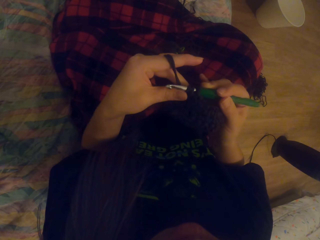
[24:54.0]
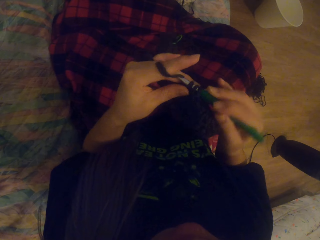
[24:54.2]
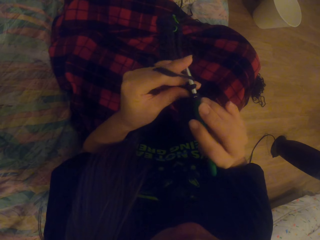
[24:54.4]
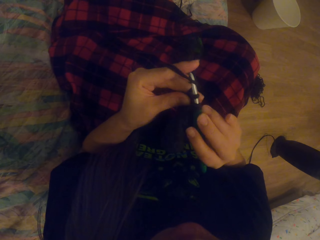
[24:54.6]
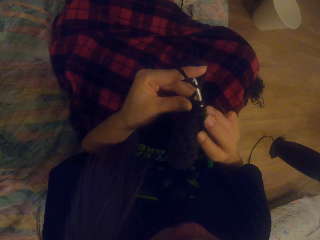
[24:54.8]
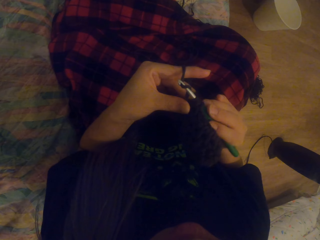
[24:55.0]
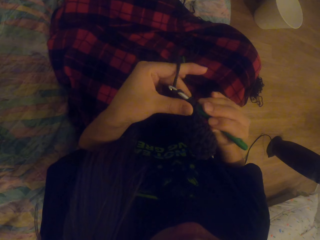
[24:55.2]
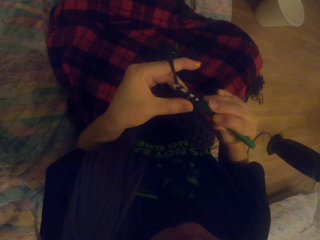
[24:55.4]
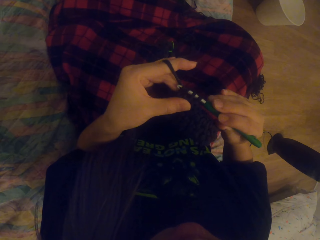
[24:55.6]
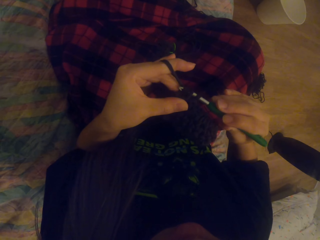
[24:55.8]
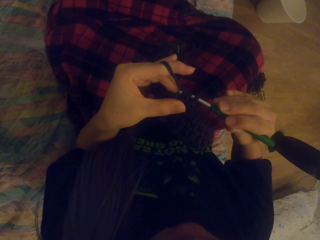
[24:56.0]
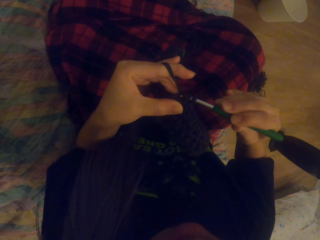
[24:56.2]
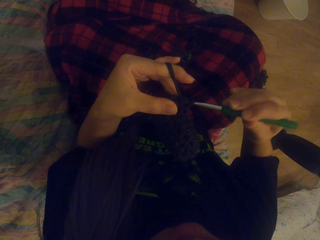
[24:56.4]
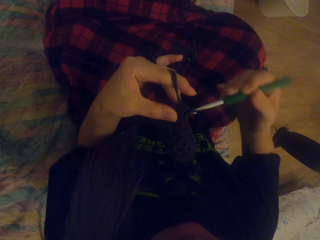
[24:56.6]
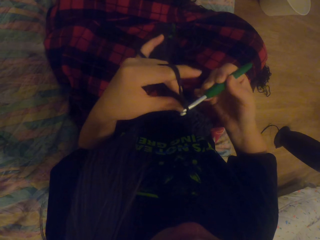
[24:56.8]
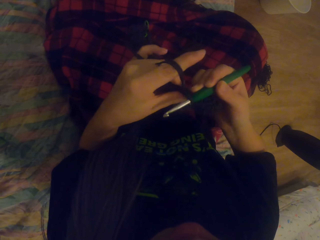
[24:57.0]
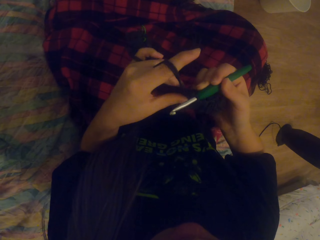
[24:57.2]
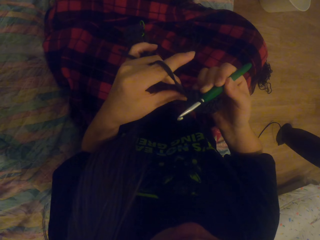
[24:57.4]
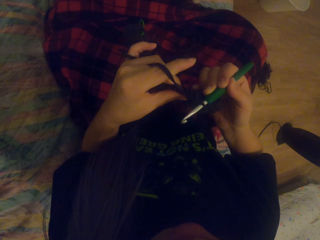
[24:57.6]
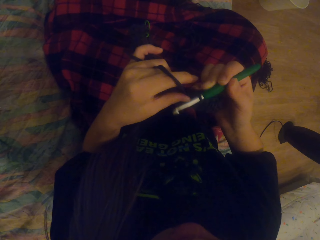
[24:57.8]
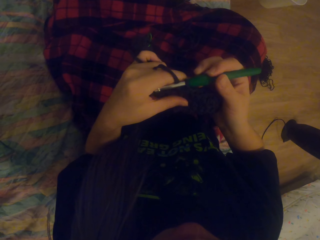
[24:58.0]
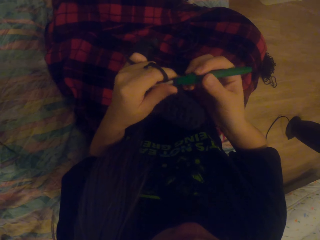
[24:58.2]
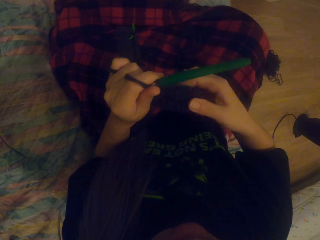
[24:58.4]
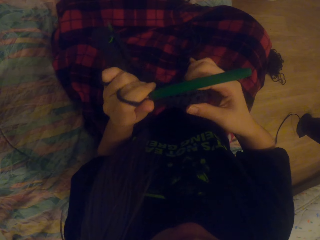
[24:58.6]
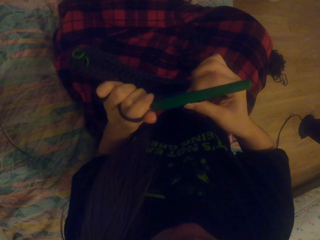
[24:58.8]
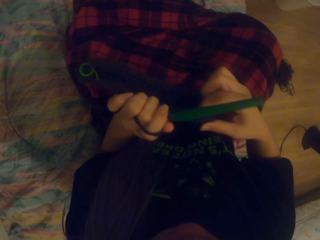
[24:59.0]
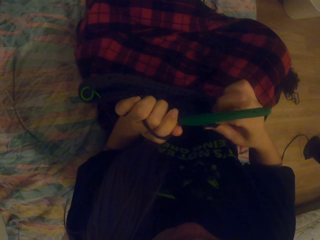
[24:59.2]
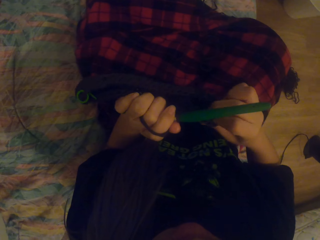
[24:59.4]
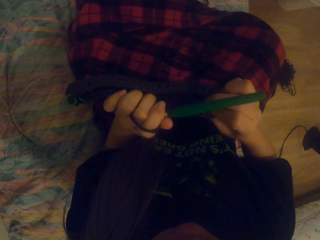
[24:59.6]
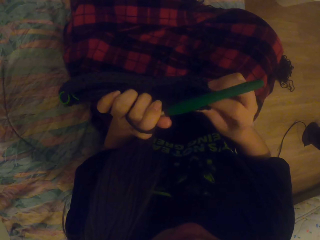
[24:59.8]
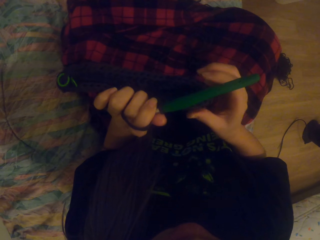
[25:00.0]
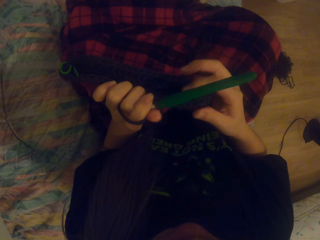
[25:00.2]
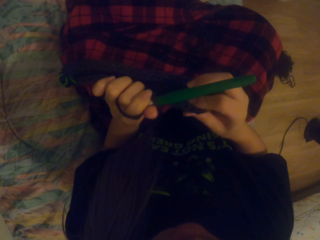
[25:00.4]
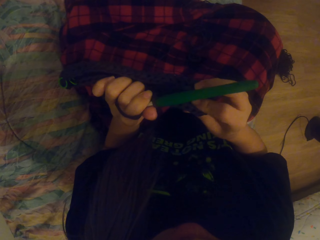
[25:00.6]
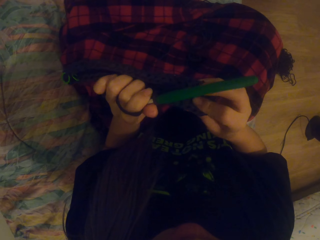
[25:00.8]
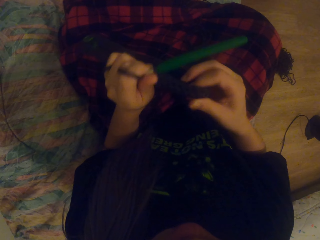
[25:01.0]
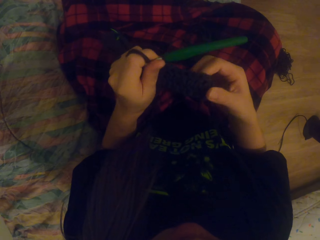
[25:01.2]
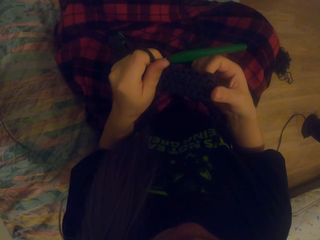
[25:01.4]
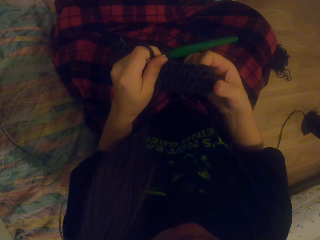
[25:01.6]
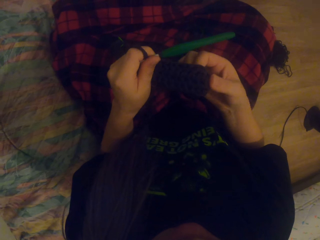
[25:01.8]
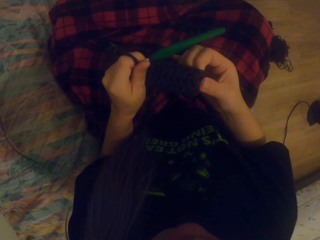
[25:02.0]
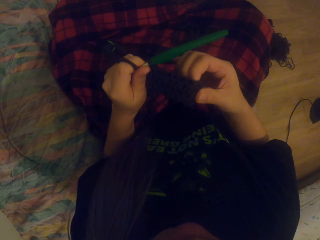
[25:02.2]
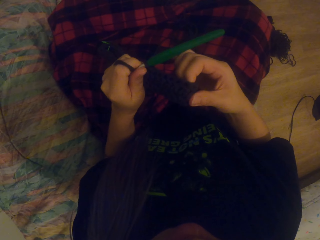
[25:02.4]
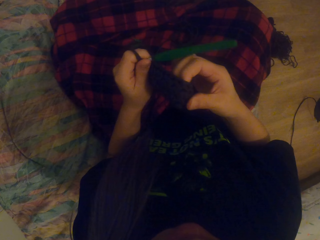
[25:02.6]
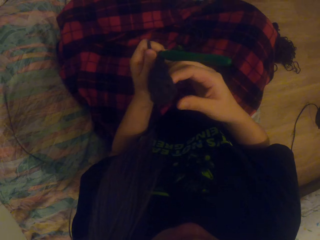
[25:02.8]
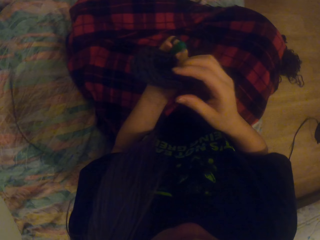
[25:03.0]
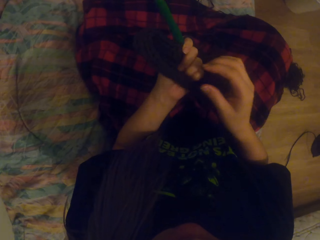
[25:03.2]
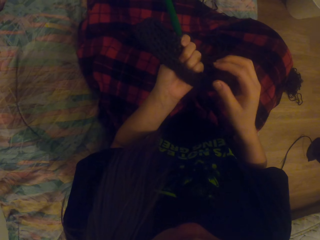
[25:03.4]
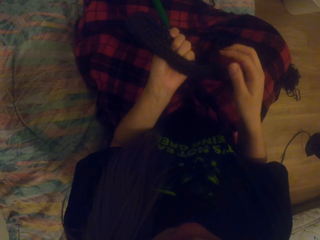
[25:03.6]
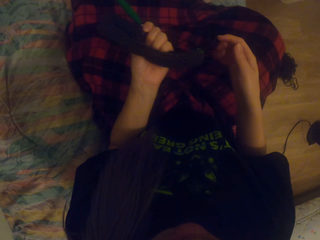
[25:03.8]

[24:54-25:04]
The camera wearer looks at the garment. They stop knitting.

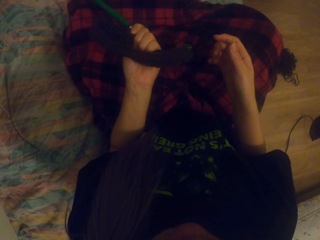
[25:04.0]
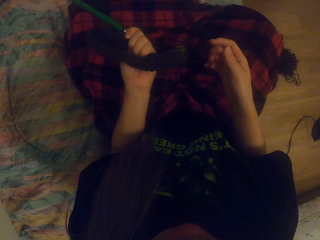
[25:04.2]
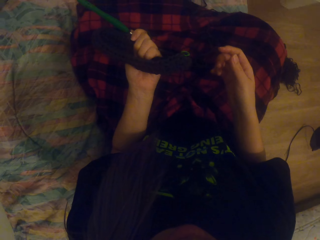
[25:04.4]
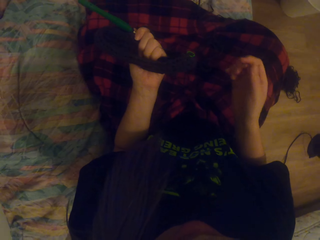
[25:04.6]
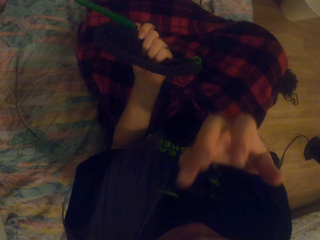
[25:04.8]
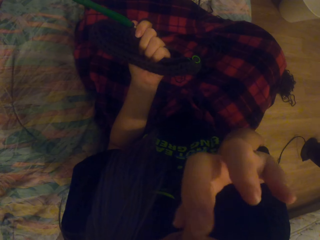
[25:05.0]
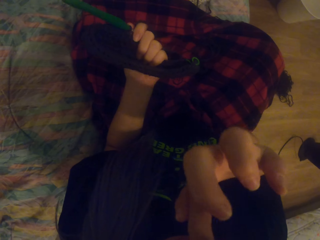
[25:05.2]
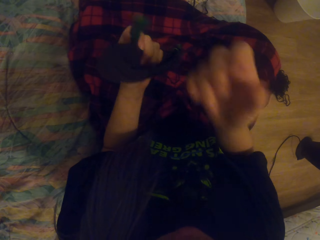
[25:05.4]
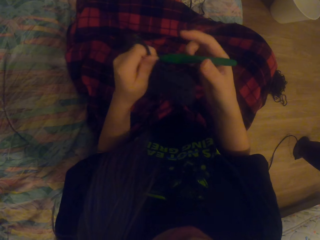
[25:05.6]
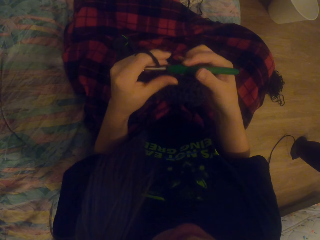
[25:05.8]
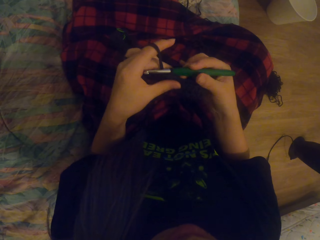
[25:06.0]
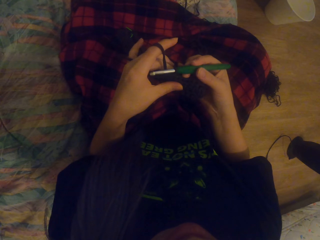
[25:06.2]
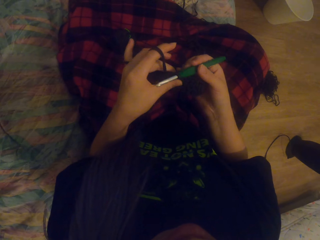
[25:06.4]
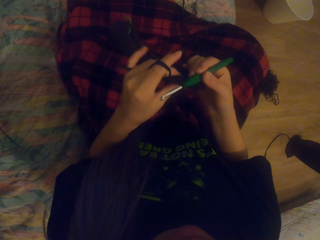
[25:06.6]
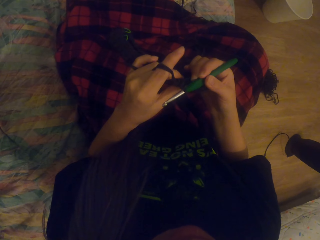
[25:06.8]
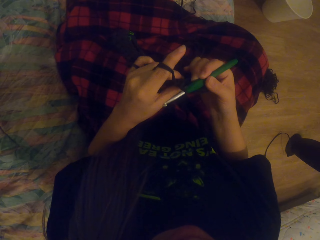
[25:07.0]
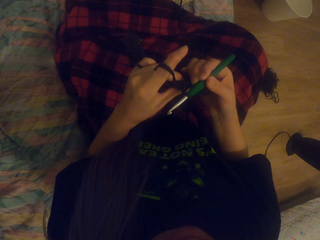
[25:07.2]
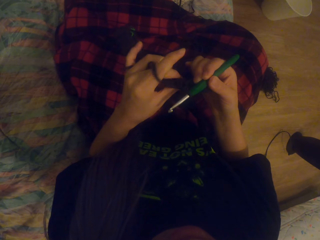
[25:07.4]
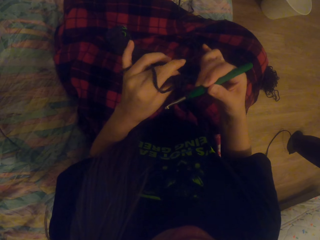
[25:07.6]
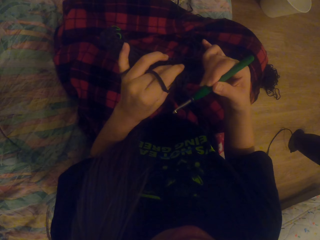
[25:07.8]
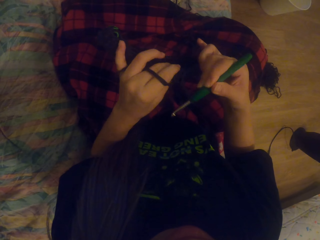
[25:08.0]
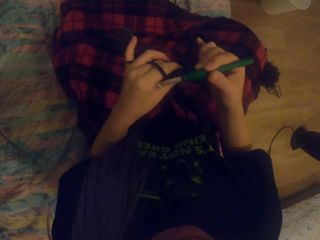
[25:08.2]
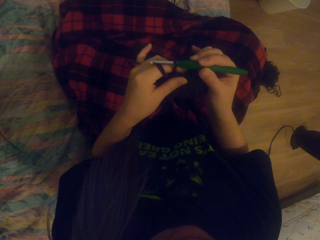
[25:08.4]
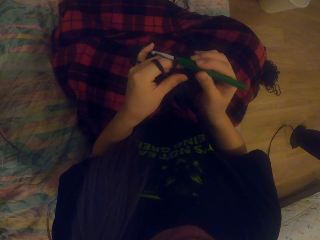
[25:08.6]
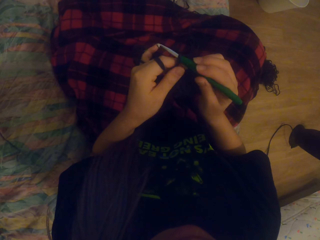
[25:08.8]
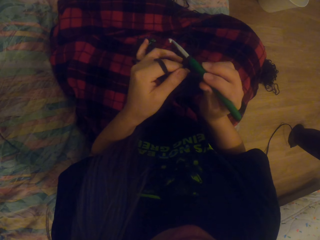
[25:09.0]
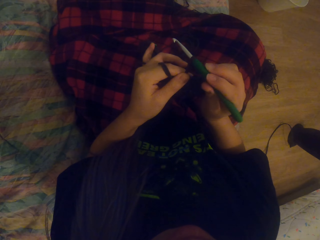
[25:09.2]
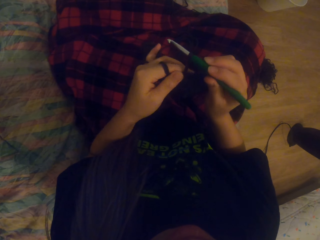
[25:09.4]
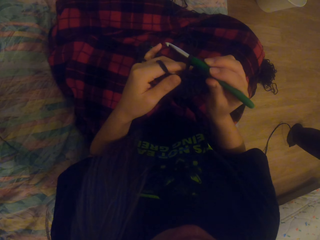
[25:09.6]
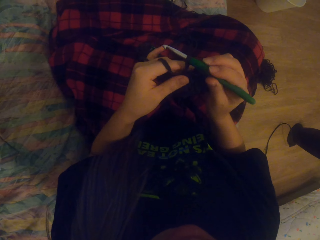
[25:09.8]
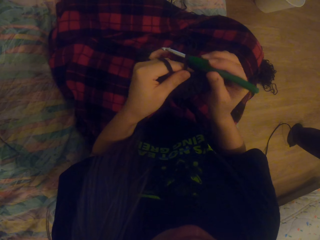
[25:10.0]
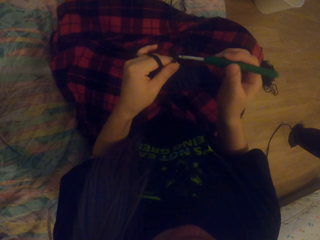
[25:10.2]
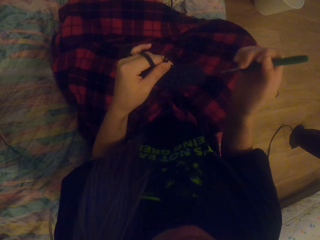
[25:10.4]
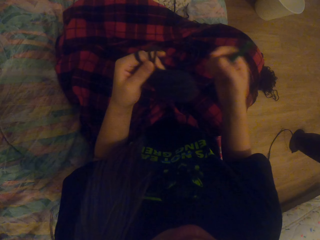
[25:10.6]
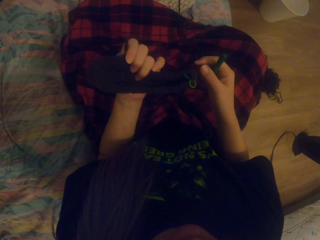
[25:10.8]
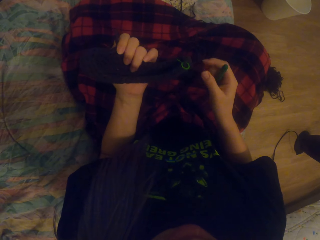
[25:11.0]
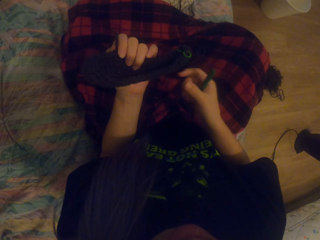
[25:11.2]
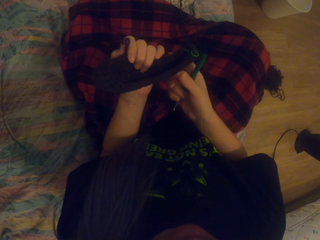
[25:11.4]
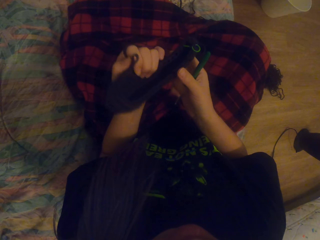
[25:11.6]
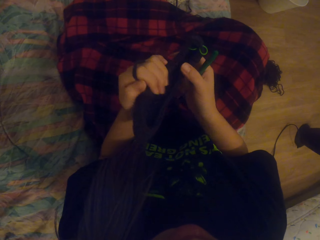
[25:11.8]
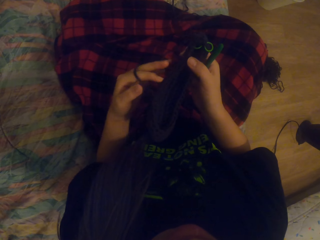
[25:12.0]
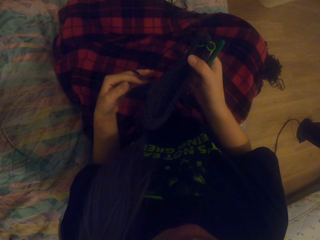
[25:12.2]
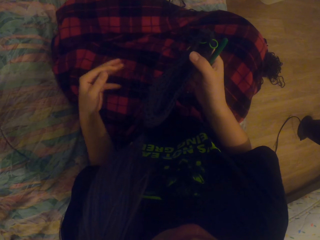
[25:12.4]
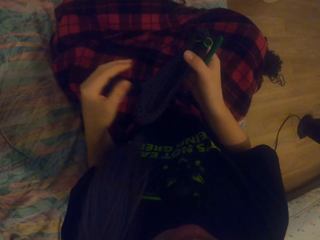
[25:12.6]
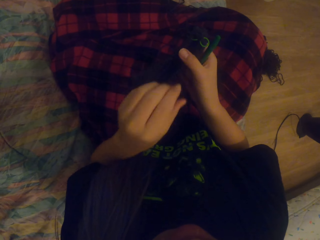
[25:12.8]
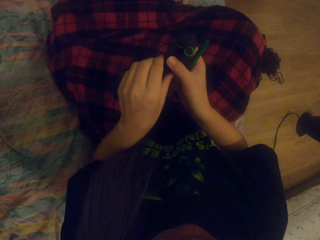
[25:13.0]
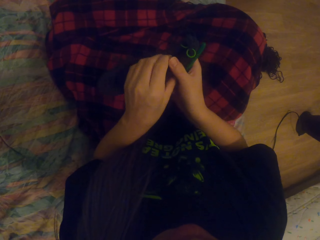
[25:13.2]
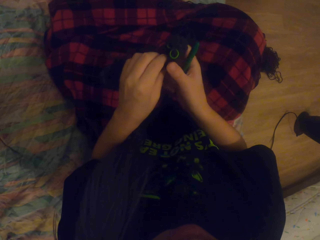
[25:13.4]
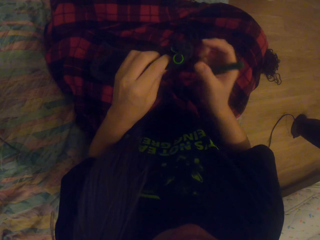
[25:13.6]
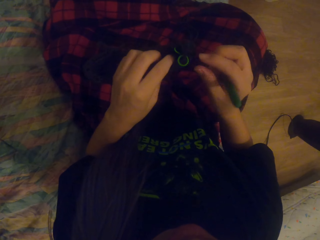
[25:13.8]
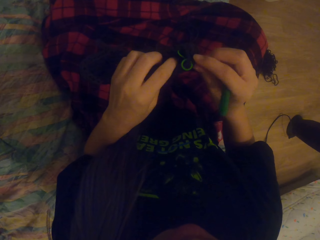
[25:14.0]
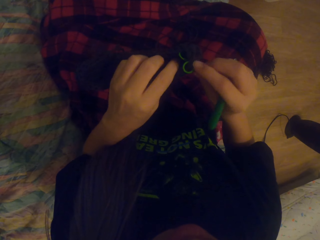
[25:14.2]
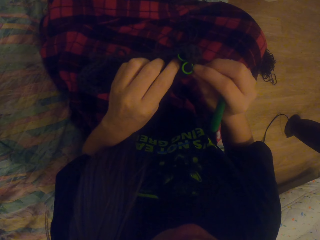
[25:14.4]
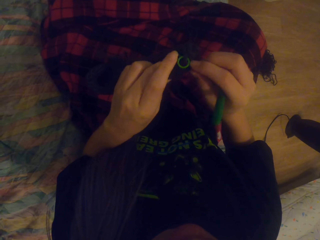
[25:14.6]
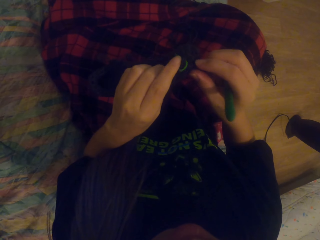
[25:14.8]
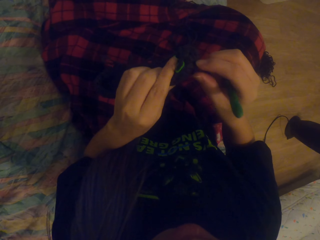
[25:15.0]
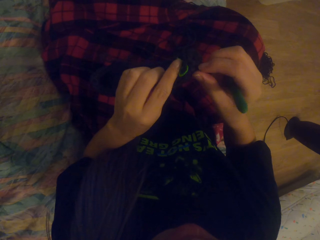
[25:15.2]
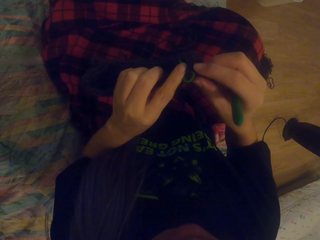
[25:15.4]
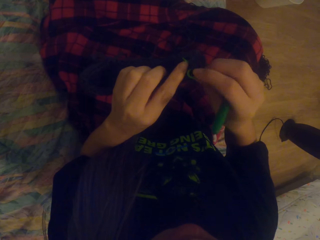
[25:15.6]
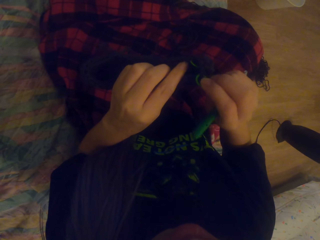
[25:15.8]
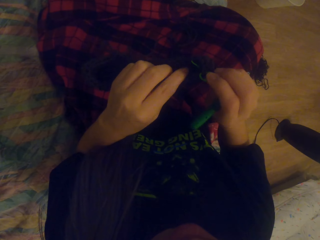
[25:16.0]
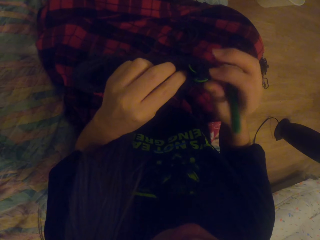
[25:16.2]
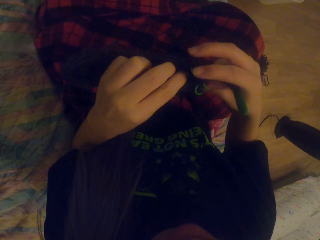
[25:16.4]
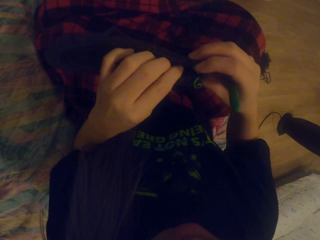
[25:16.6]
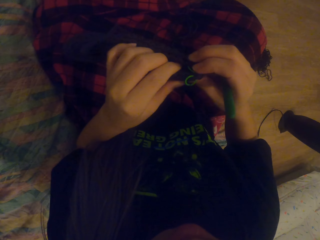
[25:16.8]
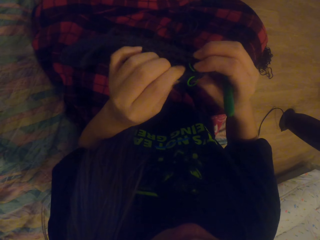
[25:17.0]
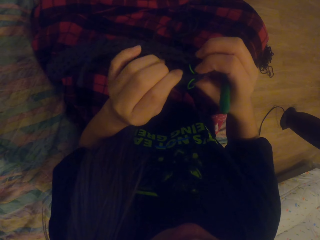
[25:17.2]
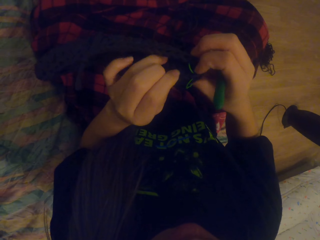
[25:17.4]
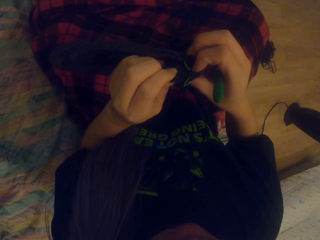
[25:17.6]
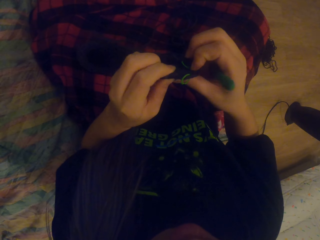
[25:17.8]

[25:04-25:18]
The camera wearer scratches her face with her finger. She holds the crochet hook. She pulls the yarn with the hook. She removes the hook from the yarn. She looks at the garment.
